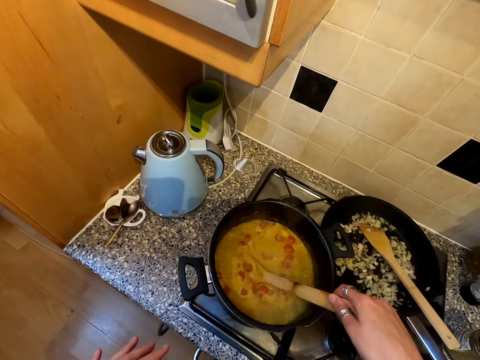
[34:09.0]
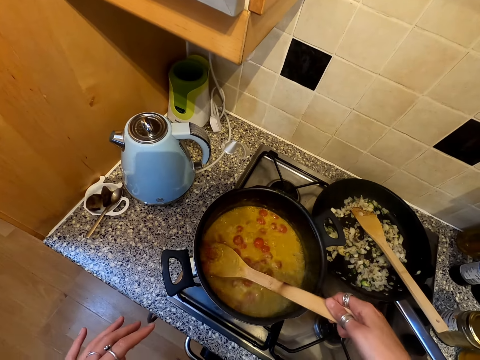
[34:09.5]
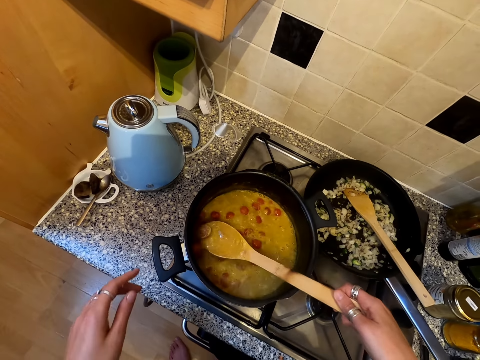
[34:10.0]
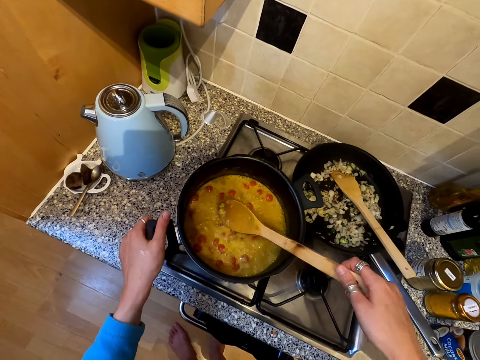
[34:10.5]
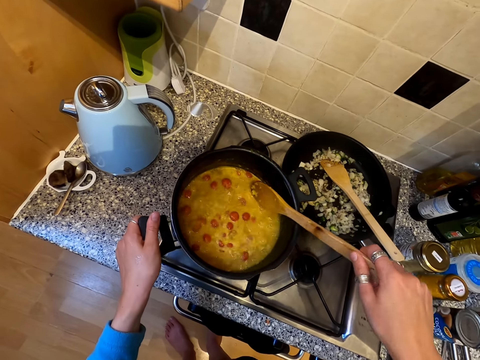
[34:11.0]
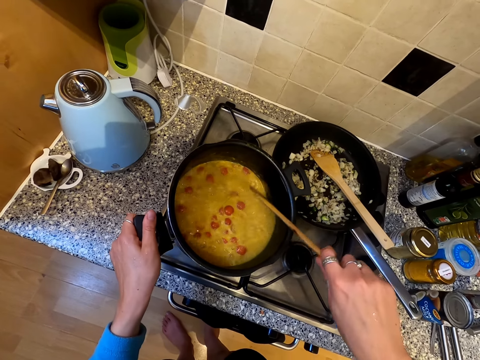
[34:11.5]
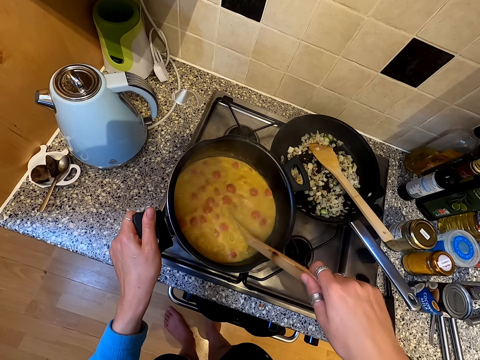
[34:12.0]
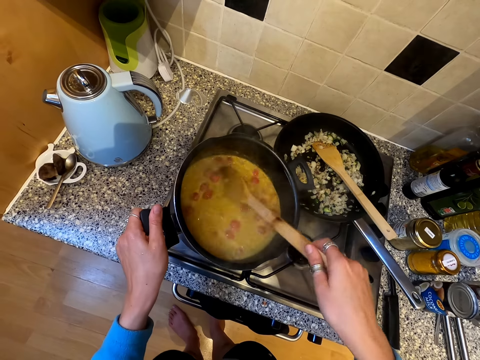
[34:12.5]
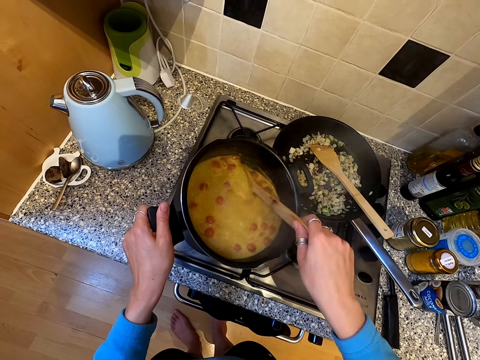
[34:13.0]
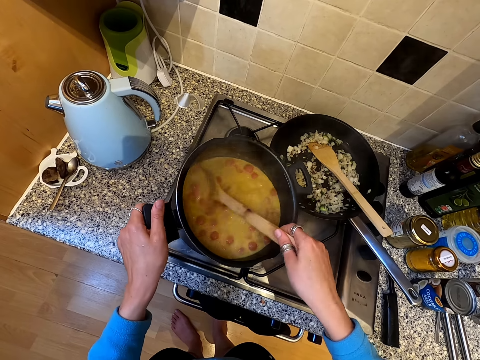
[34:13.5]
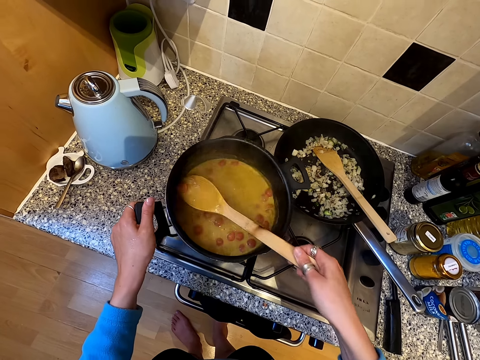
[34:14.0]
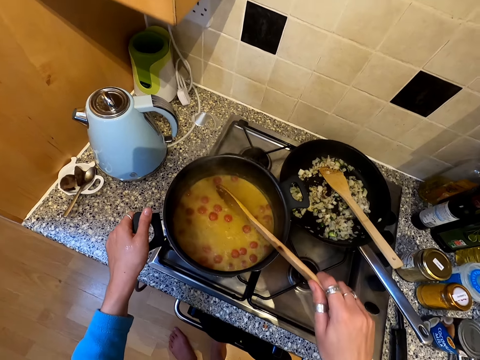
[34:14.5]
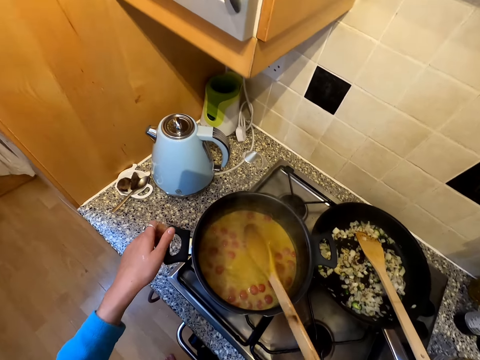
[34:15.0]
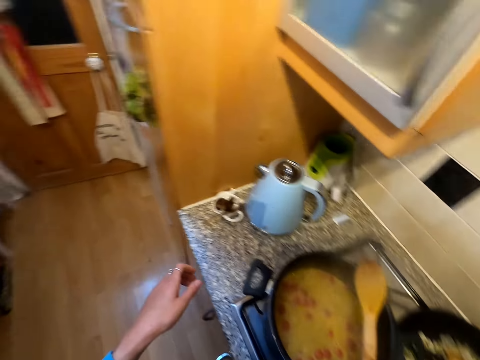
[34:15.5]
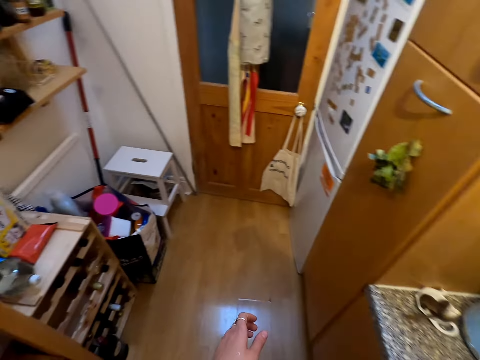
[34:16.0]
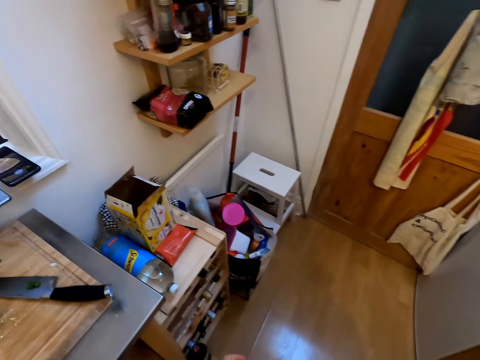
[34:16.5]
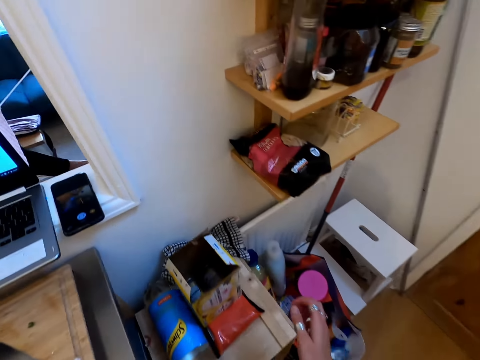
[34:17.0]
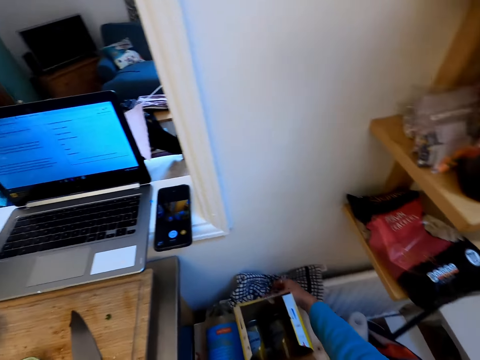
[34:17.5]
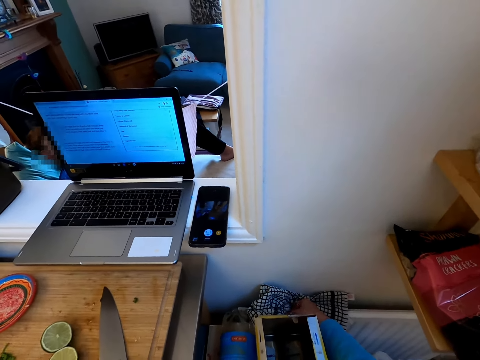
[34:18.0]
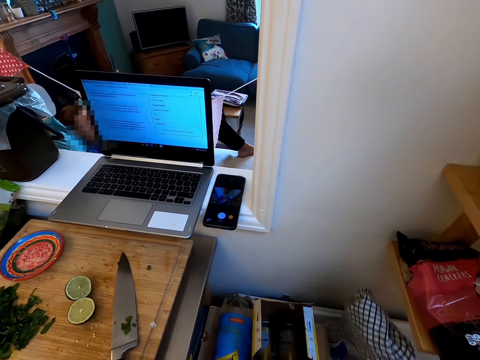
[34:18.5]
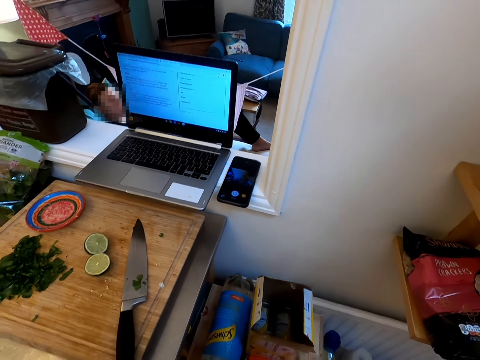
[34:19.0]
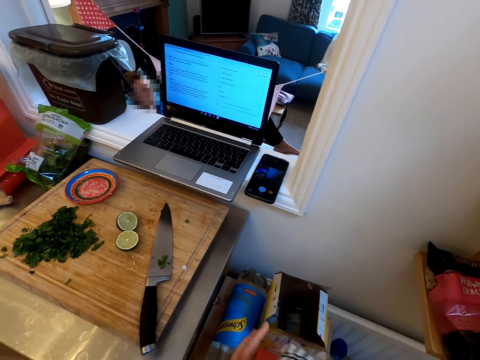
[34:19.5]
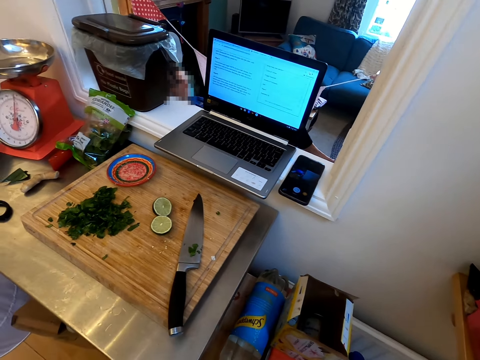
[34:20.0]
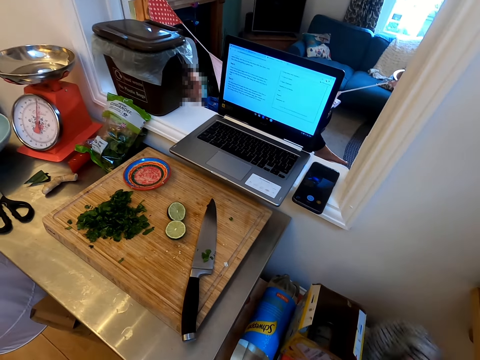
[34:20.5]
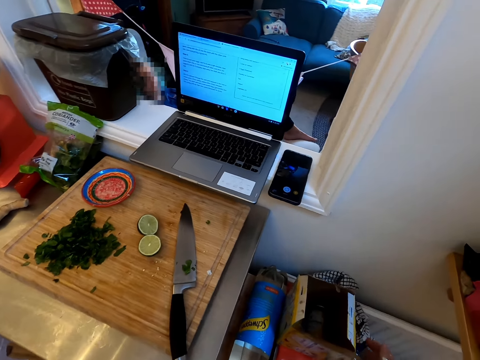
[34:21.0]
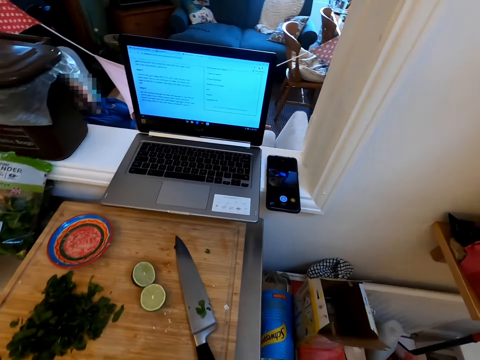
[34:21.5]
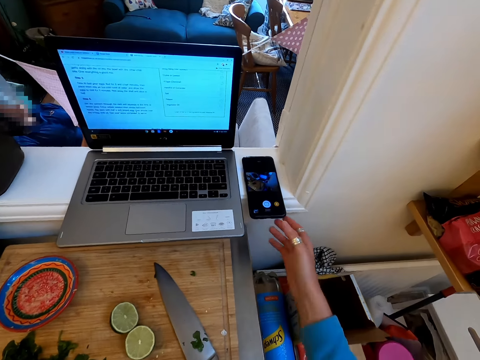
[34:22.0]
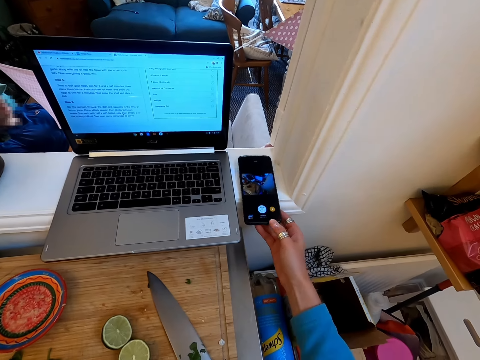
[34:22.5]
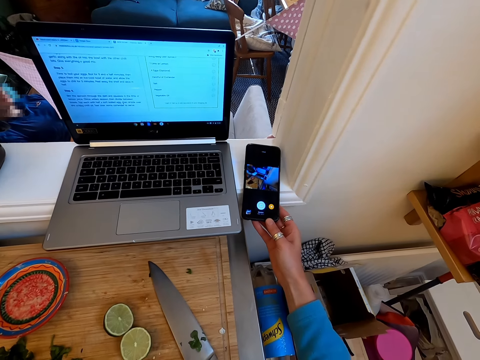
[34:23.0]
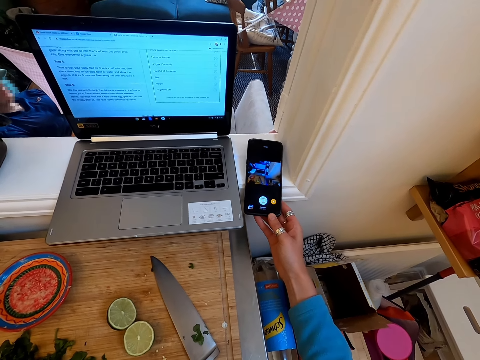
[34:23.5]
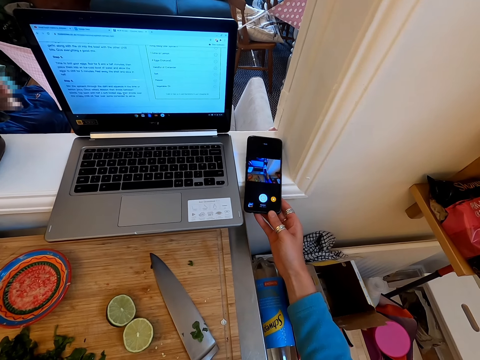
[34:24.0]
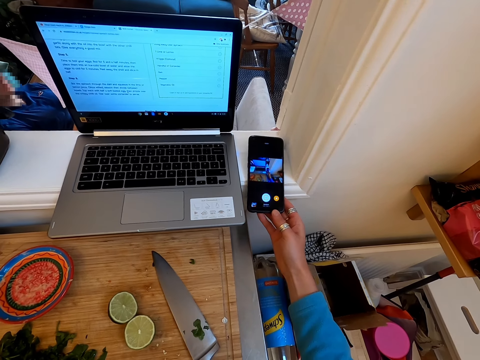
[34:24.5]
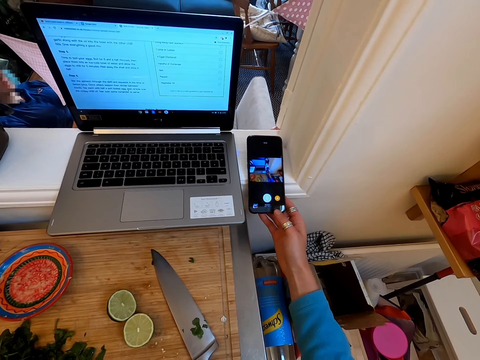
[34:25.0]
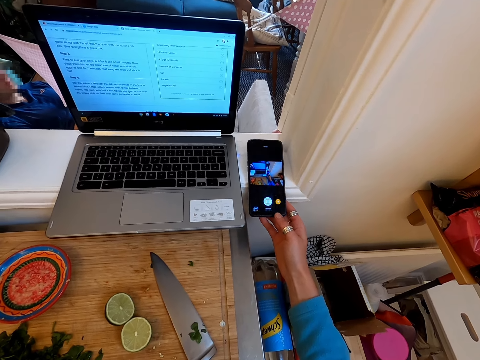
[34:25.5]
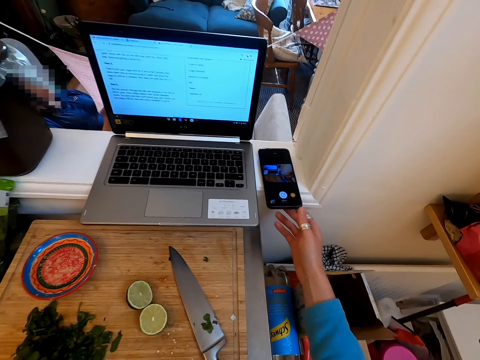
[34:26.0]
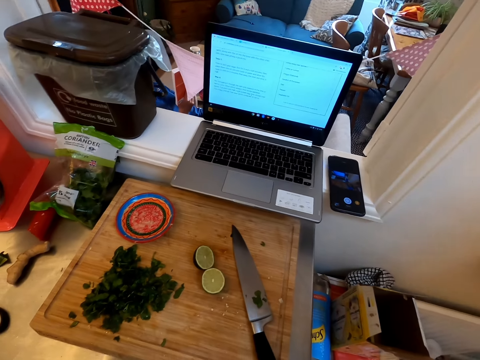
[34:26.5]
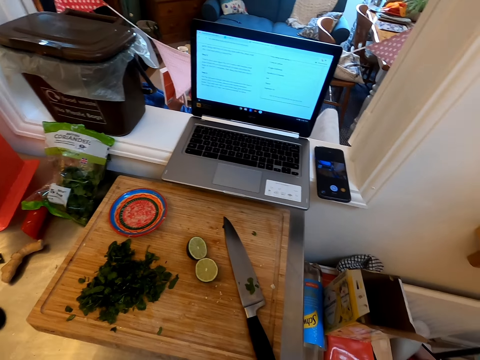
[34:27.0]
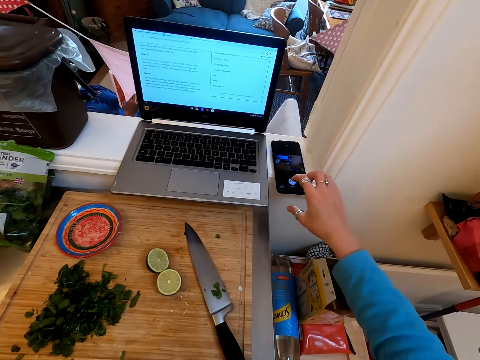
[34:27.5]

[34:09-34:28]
The camera wearer stirs the food in the cooking pot. She holds the cooking pot. She stirs the food in the cooking pot. She shakes the cooking stick. She places the cooking stick on the cooking pot. She walks in the room. She picks up a kitchen towel. She dries her hands on the towel. She drops the kitchen towel on the table. She holds the mobile phone. She puts the phone on the table. She does something.
